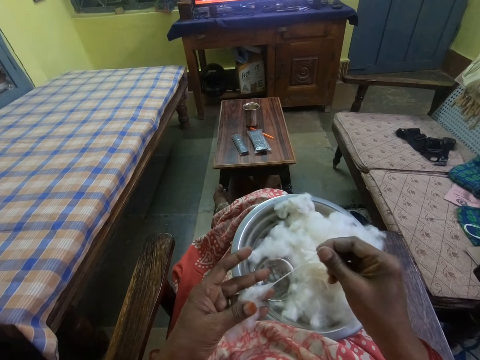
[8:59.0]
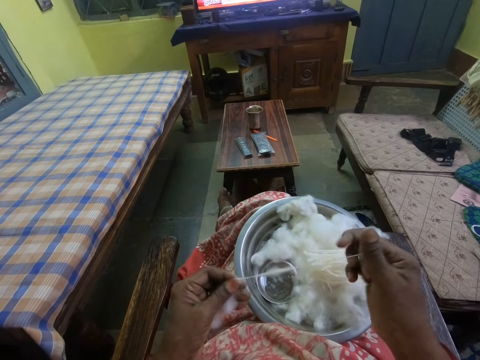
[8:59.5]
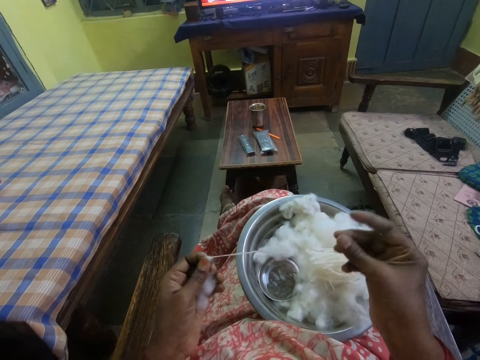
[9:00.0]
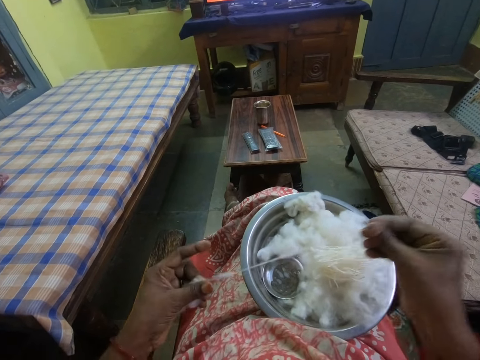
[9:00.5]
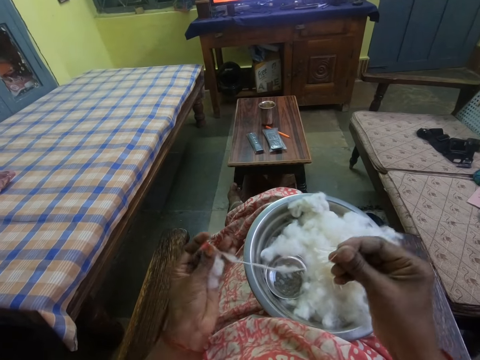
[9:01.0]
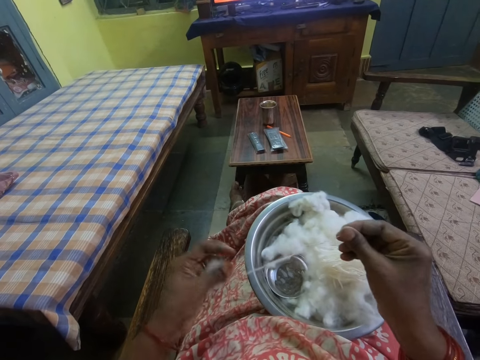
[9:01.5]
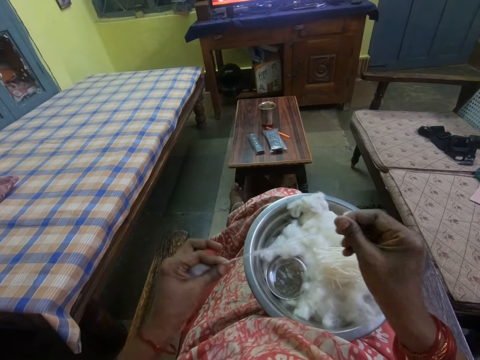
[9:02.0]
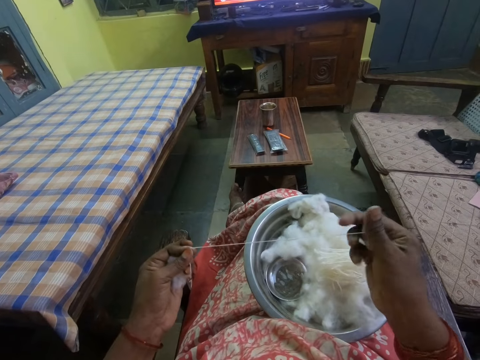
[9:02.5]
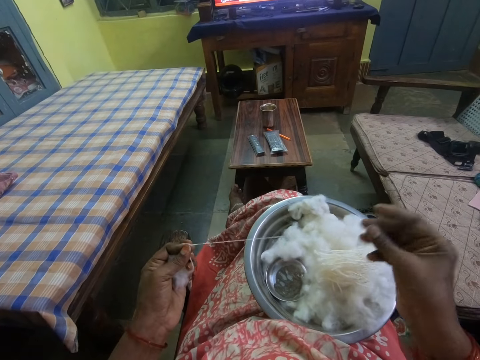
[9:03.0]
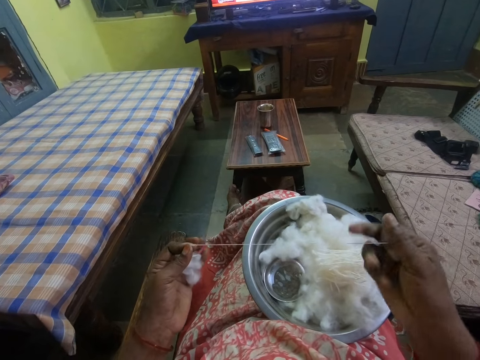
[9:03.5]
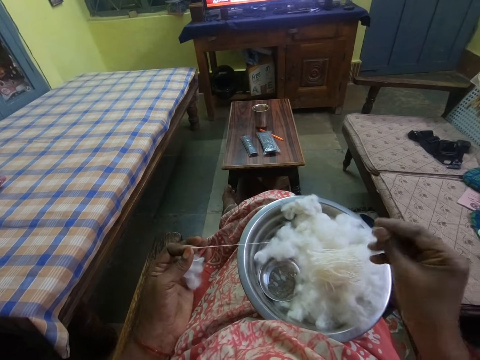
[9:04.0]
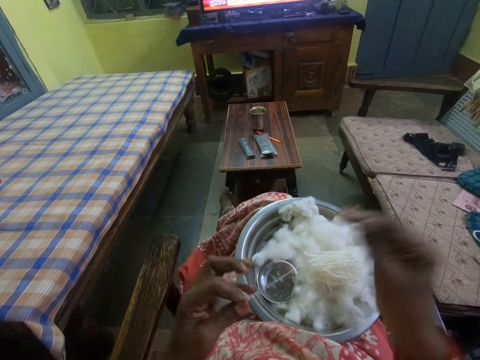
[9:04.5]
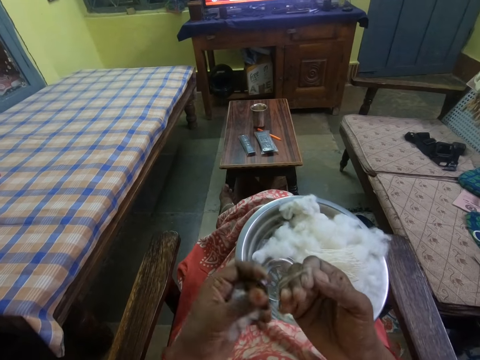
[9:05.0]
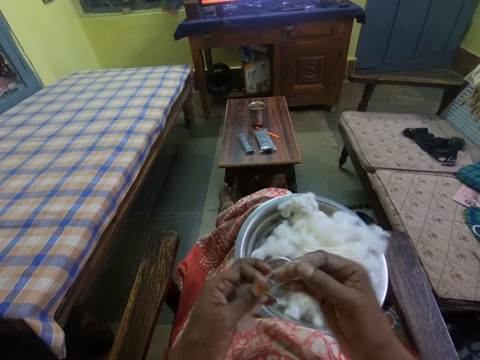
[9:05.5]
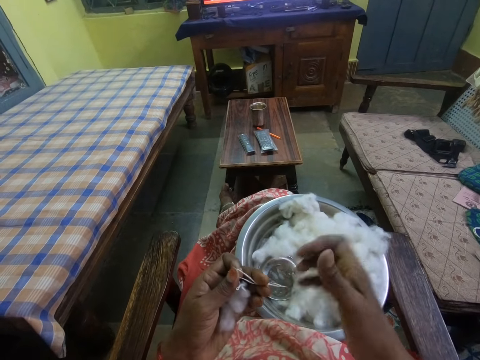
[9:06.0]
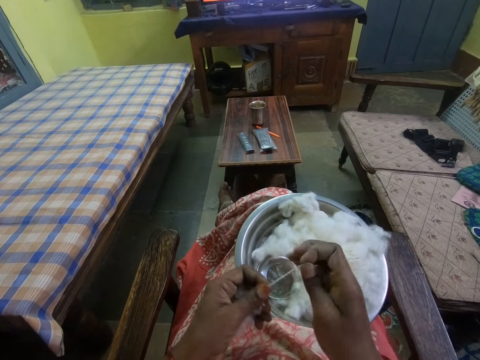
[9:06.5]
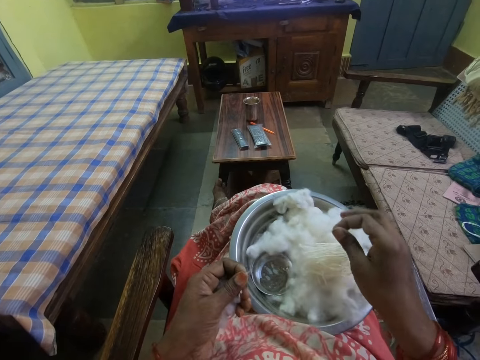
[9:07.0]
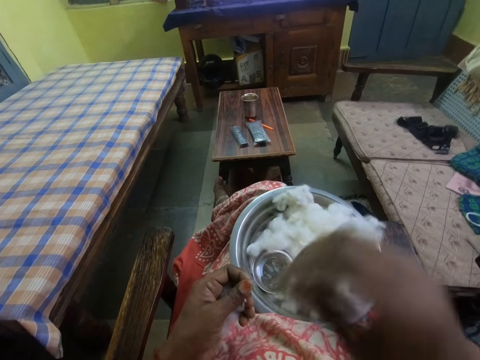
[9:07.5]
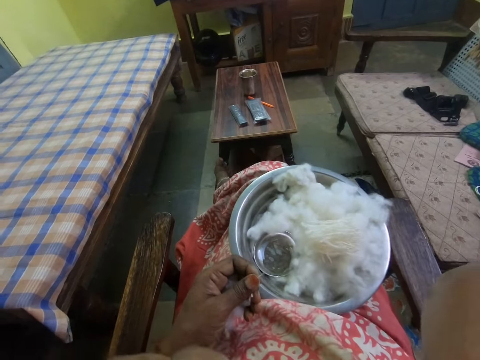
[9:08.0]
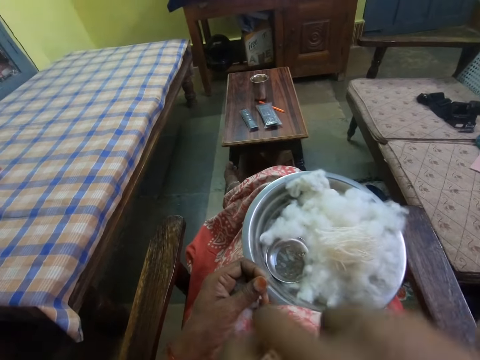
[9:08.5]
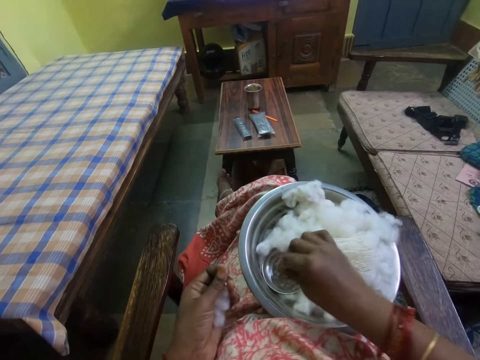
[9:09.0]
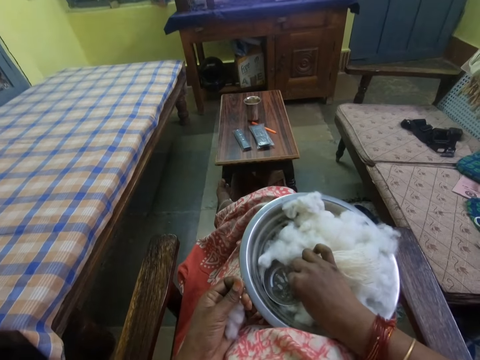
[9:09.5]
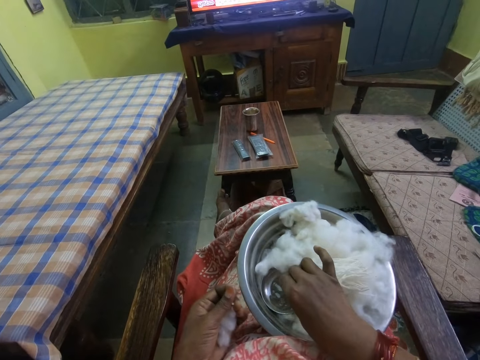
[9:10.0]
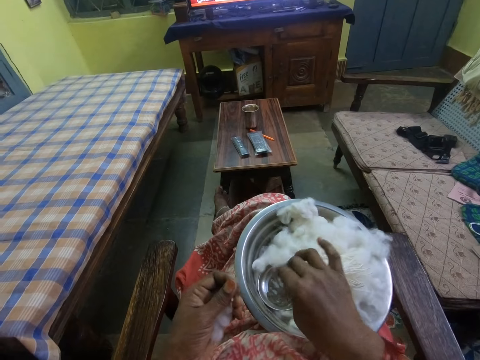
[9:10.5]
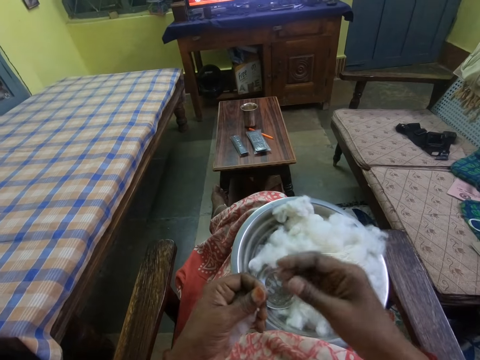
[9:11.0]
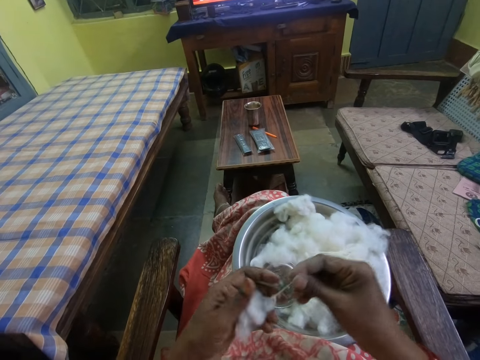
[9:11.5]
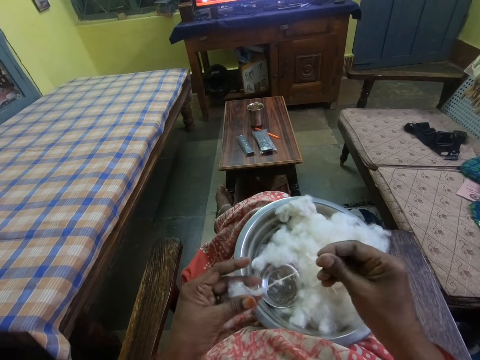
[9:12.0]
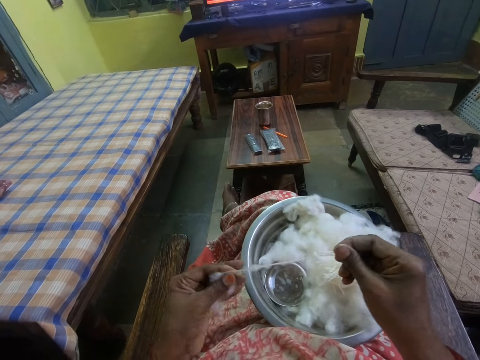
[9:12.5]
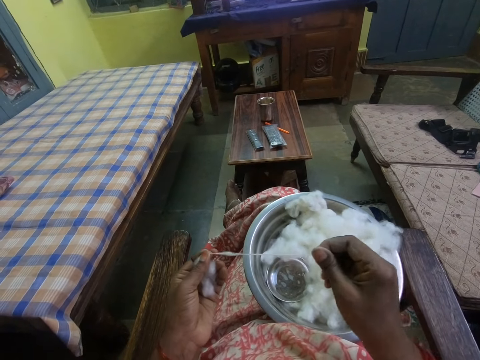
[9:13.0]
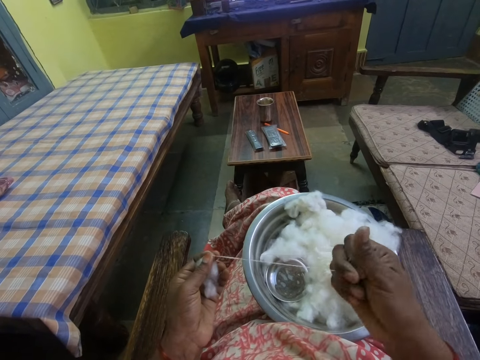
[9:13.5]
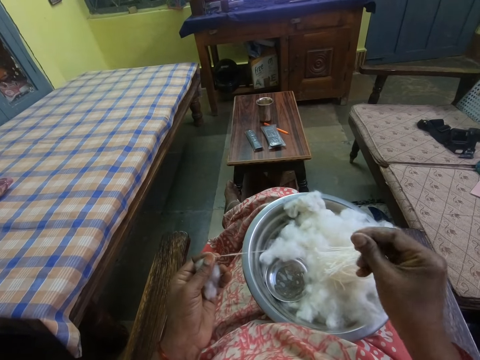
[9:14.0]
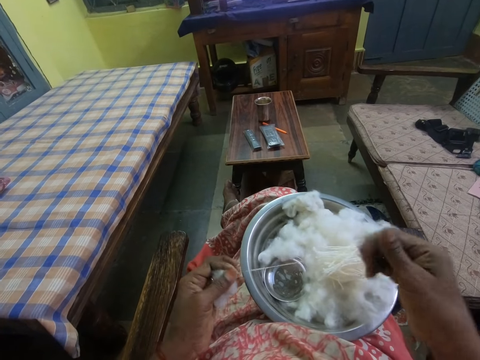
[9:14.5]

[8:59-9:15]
The camera wearer pulls the cotton. She straightens a piece of cotton. She coils the piece of cotton on her hand. She puts the cotton in a bowl. She touches the face. She wipes her face. She dips the finger in water. She adjusts the cotton in the bowl. She pulls the cotton. She straightens the piece of cotton.

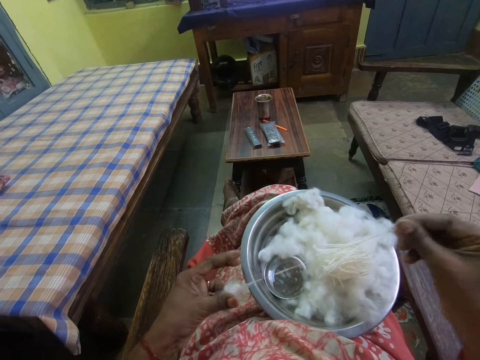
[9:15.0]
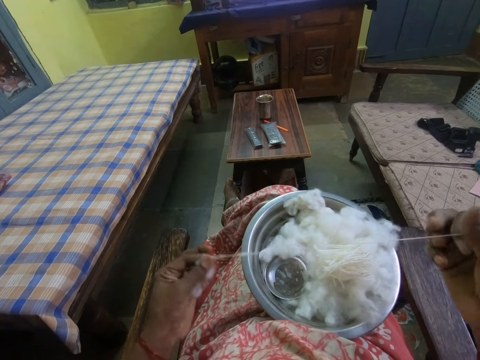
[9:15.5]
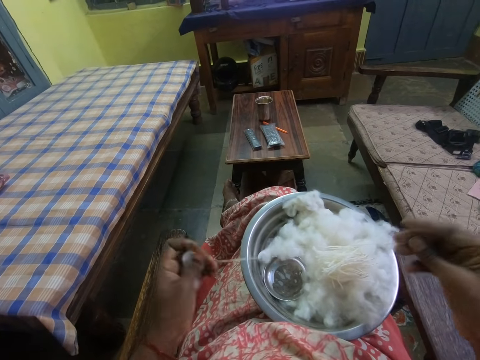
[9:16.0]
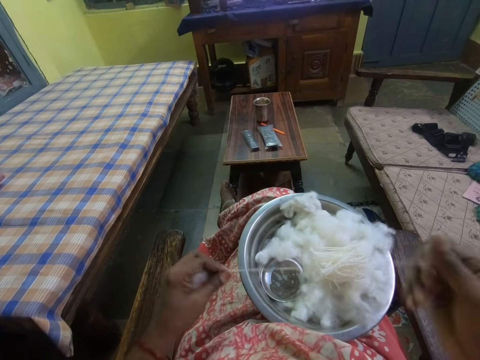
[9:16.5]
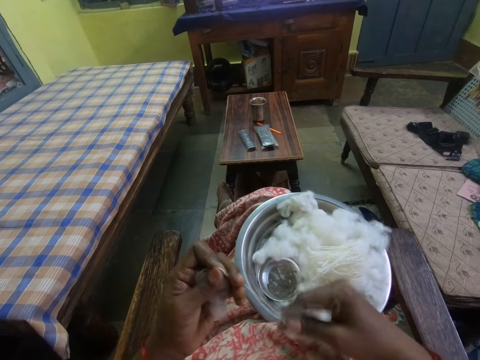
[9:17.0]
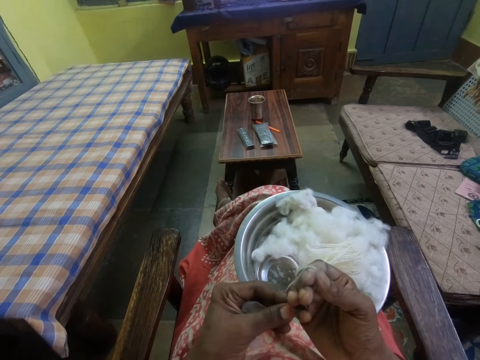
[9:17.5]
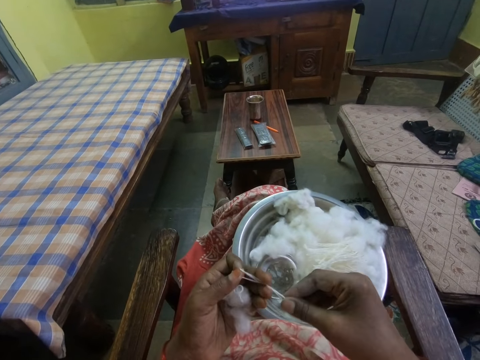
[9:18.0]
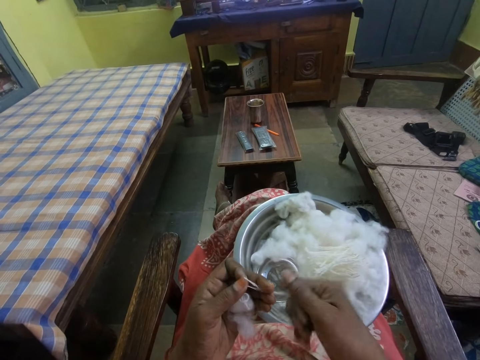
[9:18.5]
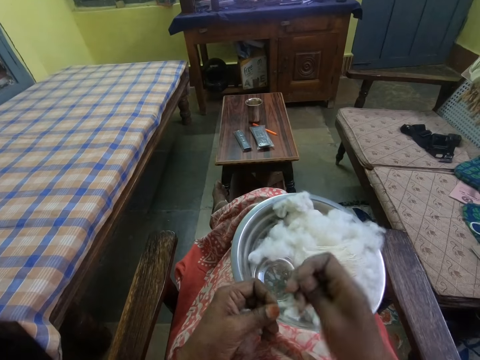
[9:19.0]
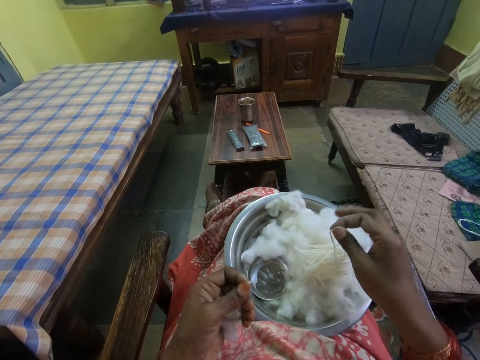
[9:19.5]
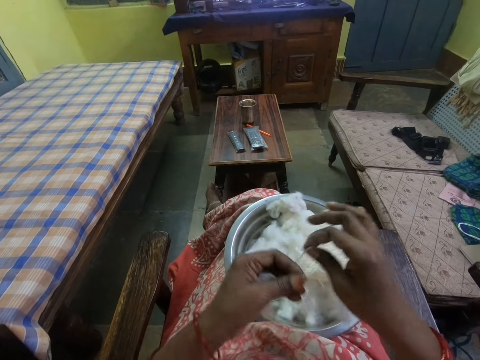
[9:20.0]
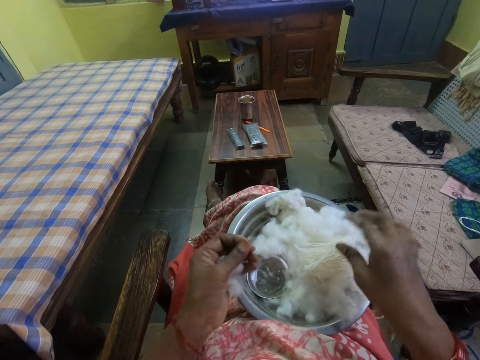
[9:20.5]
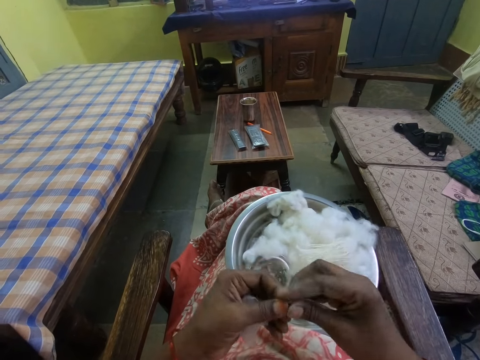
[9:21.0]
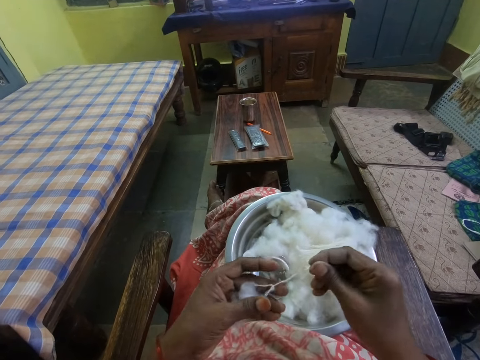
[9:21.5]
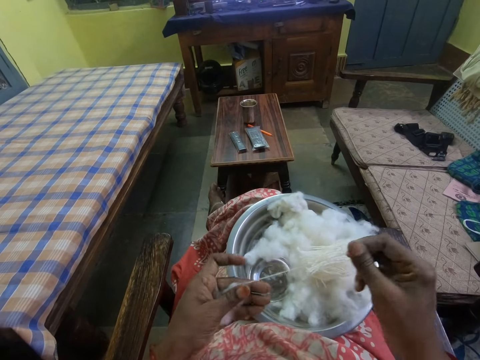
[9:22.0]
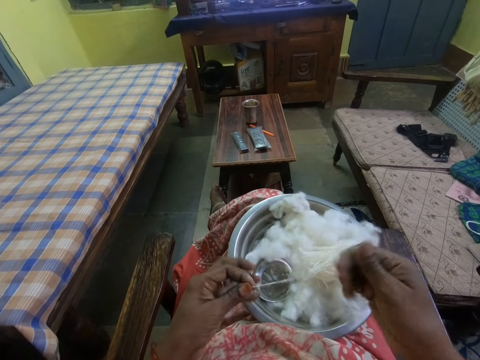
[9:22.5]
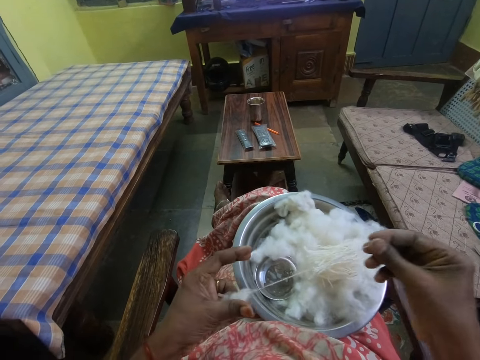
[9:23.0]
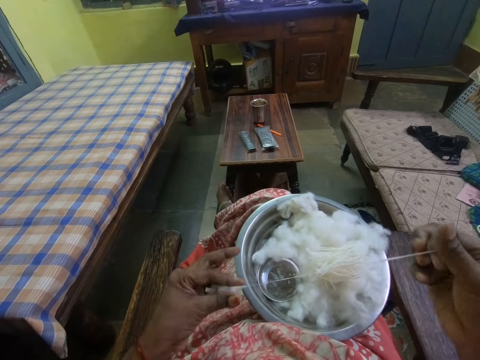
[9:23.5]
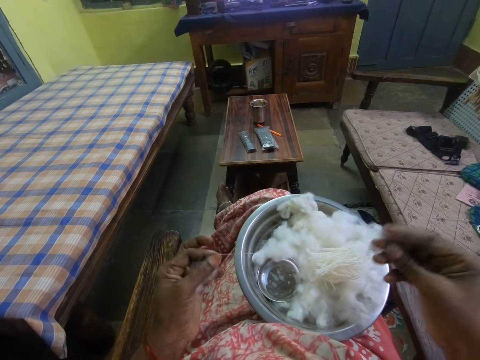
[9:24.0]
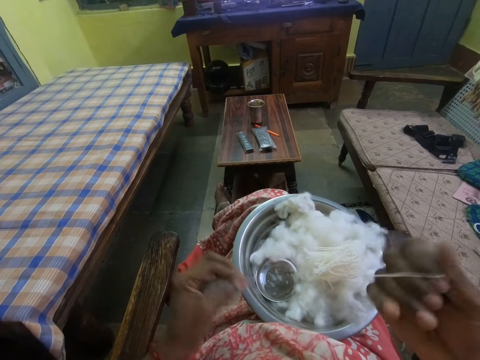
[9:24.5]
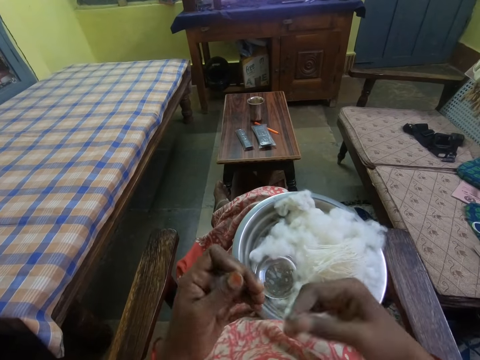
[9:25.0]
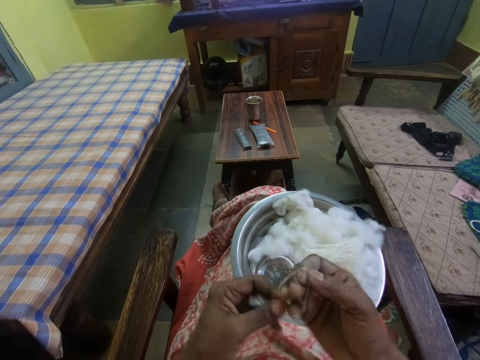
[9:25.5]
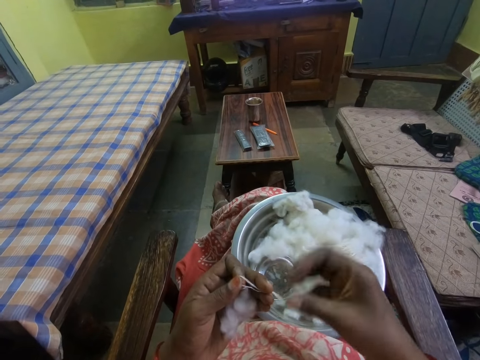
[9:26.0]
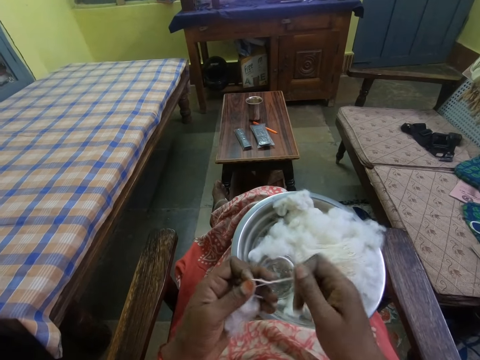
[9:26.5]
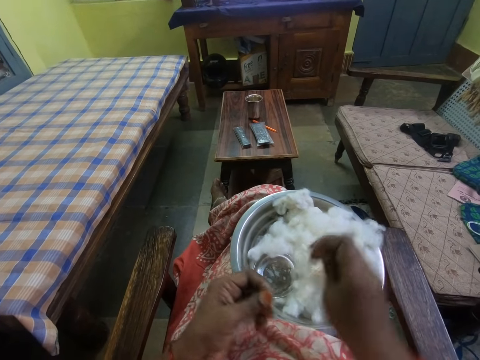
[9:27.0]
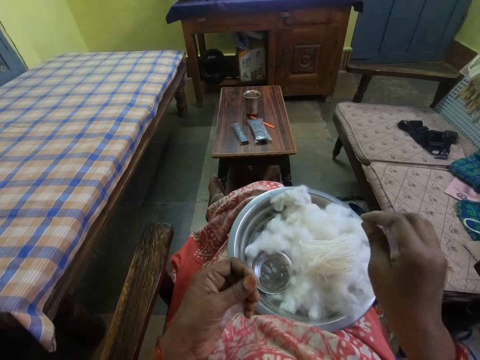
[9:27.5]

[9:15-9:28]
The camera wearer rolls a cotton thread on the hand. They pick the cotton thread. They roll the cotton thread. They cut the cotton thread. They stretch the cotton thread. They put the cotton thread on the bowl. They drop the cotton. They pull the cotton thread. They knit the cotton. They roll the cotton thread on the hand. They pick the cotton thread. They roll the cotton thread. They cut the cotton thread. They put the cotton thread on the bowl.
